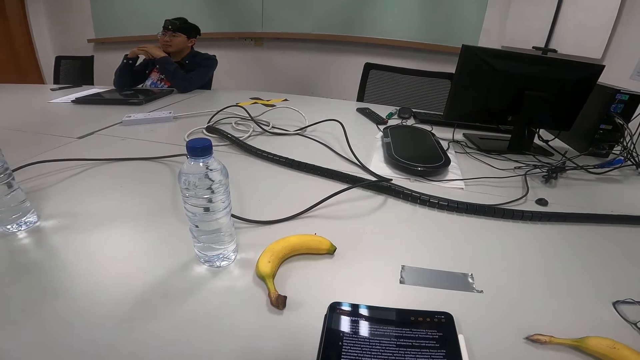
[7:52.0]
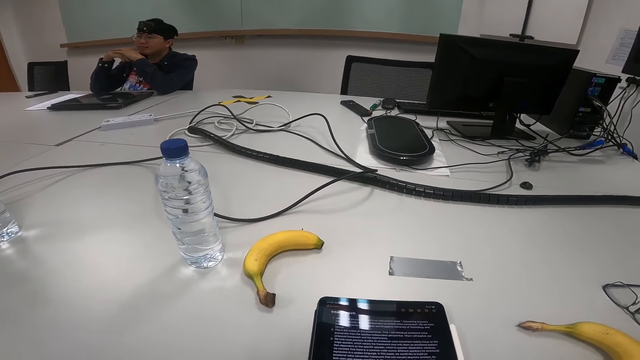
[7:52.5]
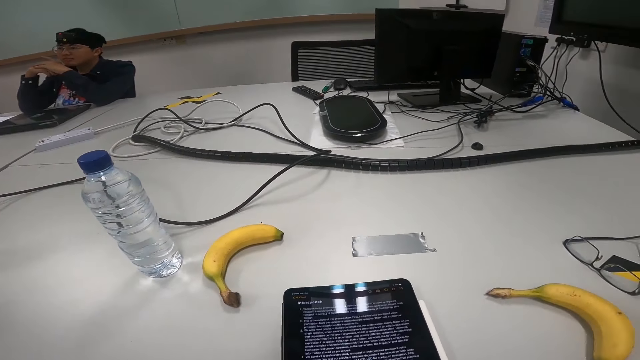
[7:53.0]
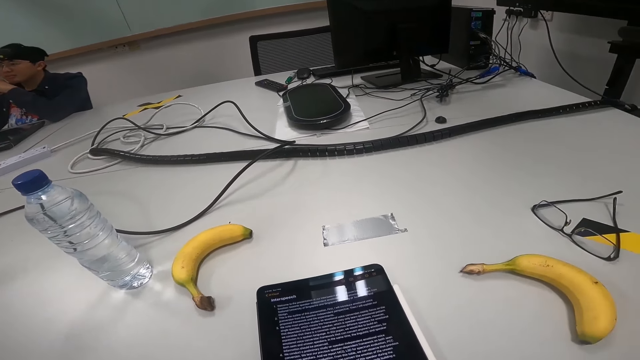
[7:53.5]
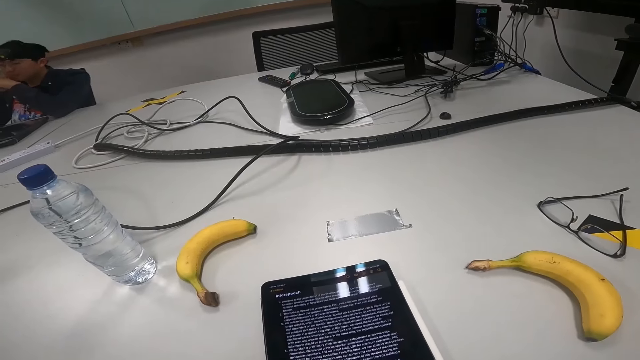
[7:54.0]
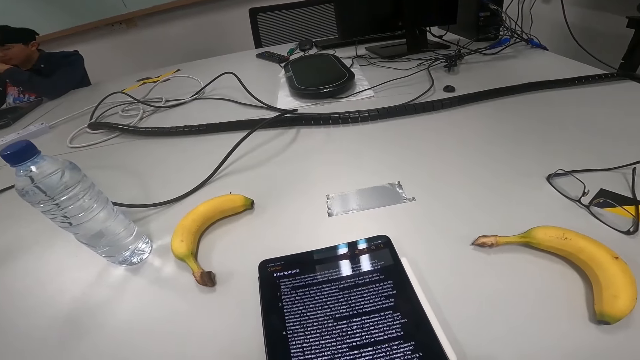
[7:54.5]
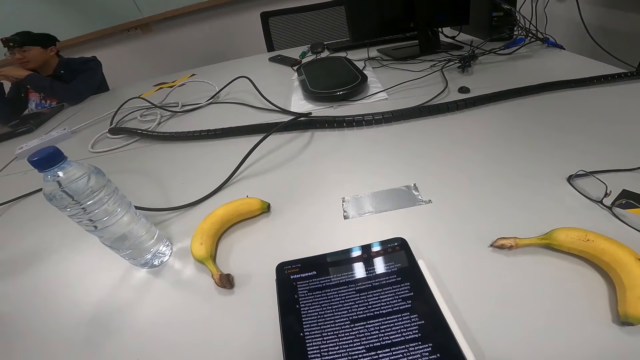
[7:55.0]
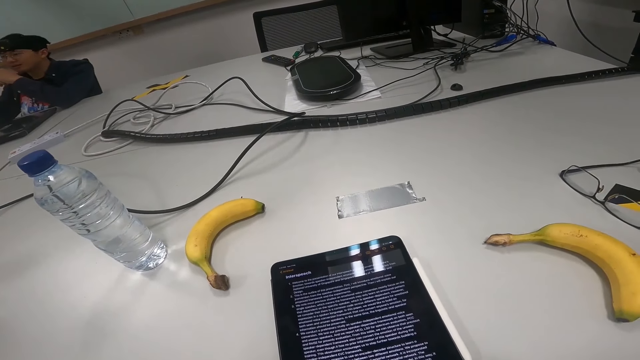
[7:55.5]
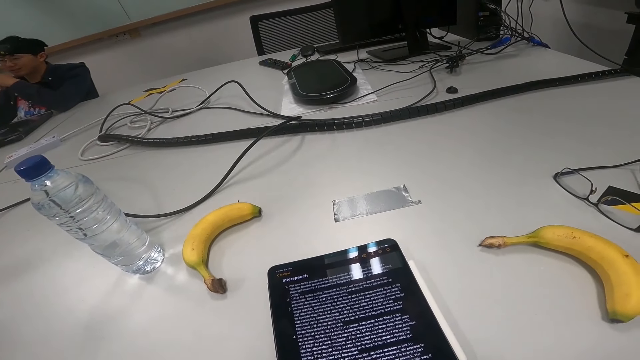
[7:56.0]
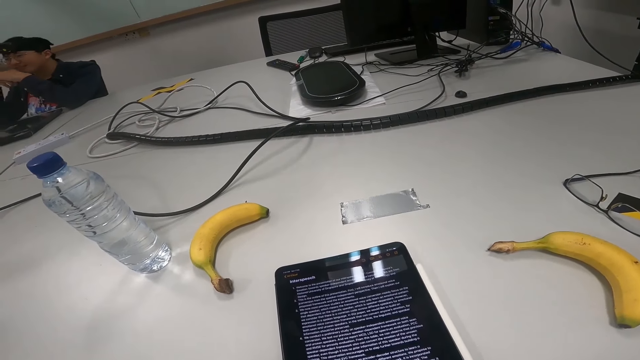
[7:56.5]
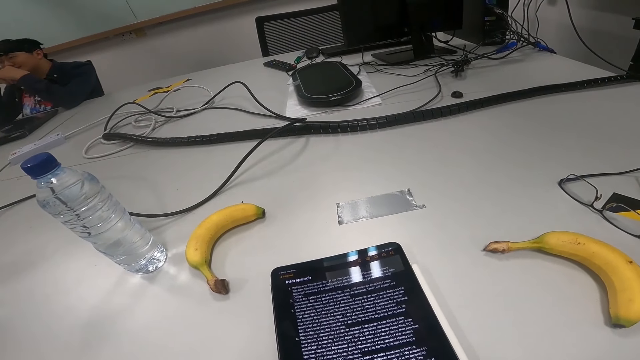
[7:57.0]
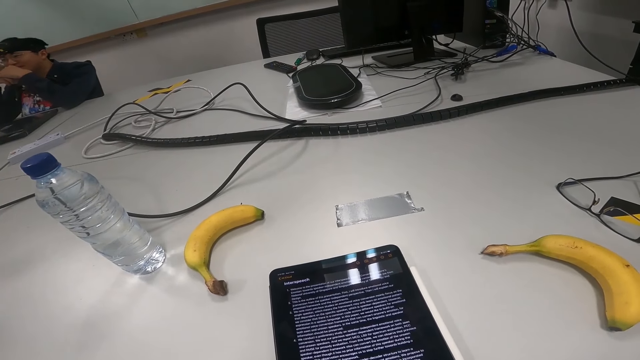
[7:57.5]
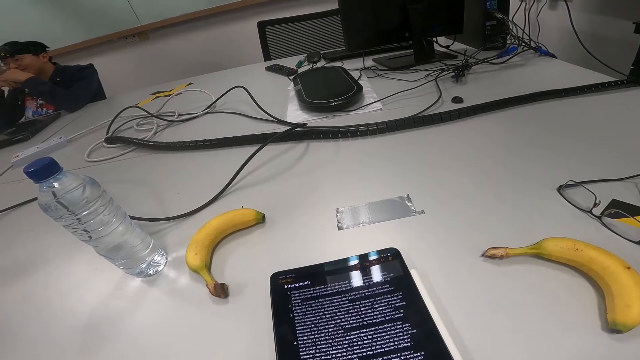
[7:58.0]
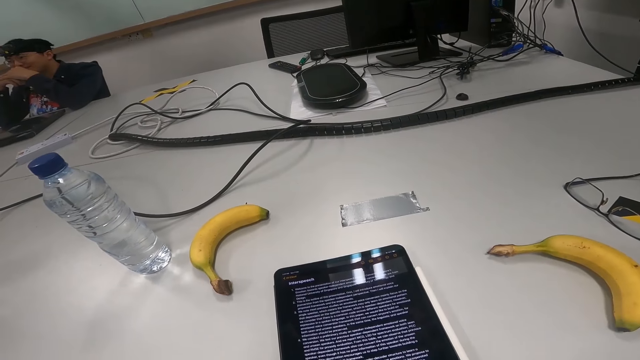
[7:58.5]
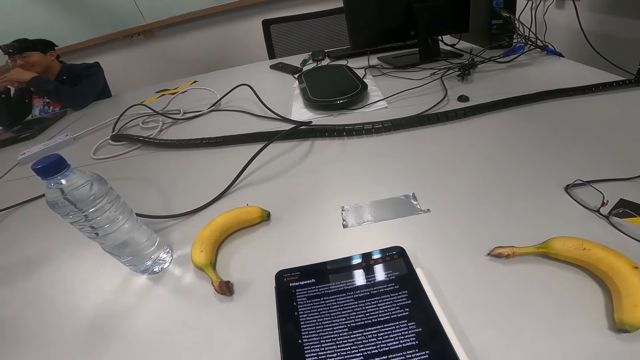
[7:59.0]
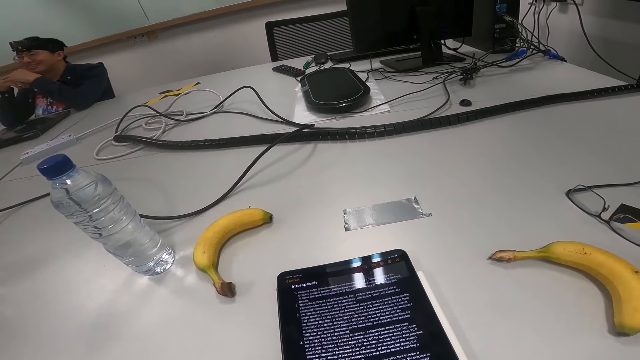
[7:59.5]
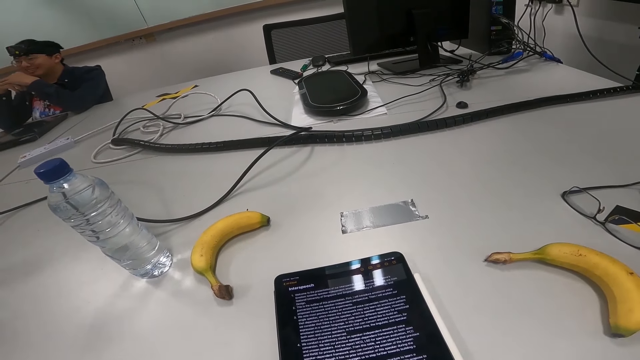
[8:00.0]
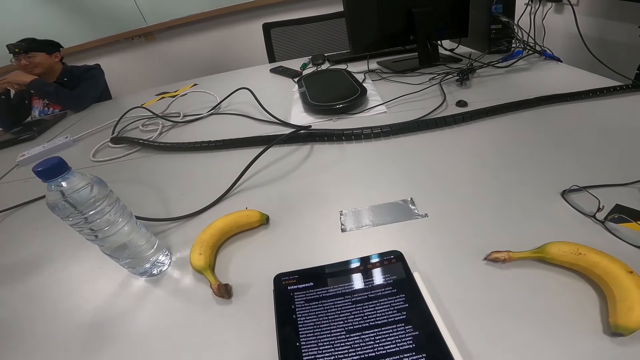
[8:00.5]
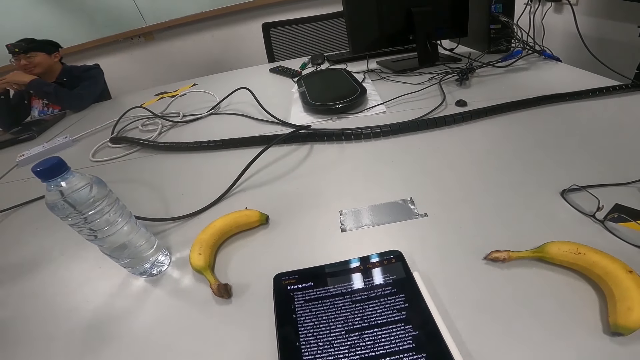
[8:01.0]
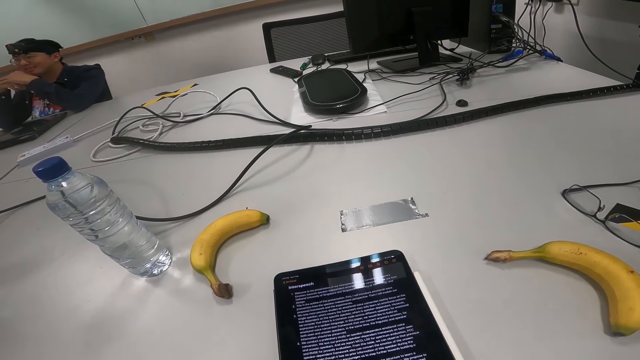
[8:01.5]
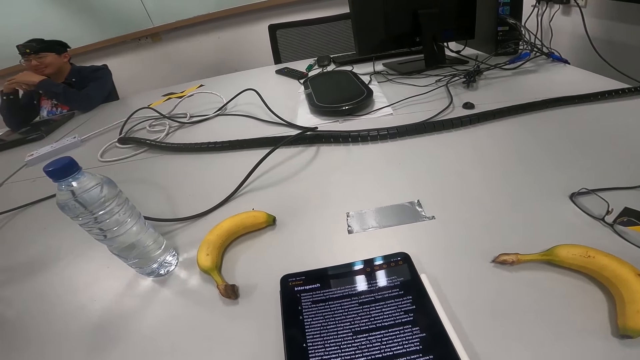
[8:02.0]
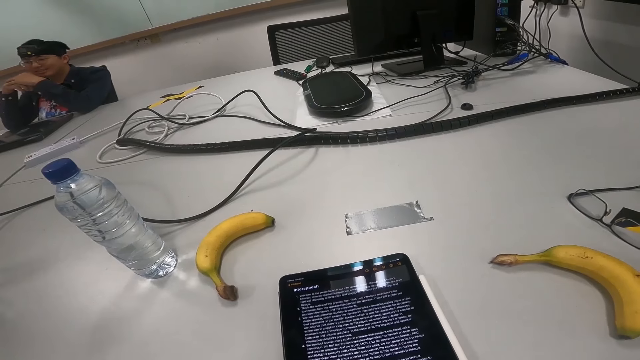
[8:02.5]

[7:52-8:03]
A person touches the face.

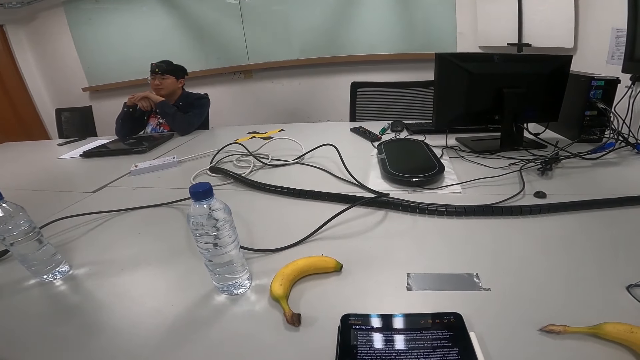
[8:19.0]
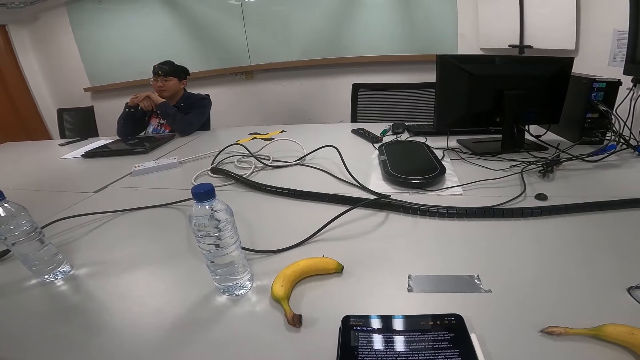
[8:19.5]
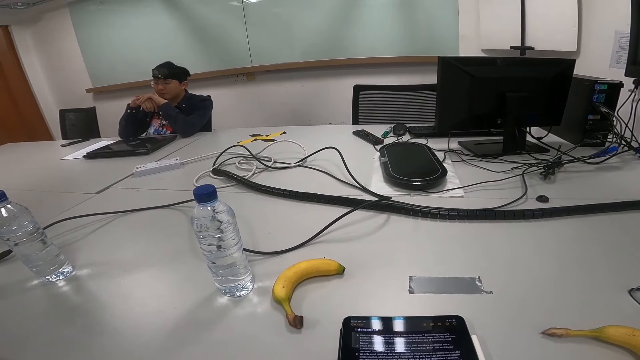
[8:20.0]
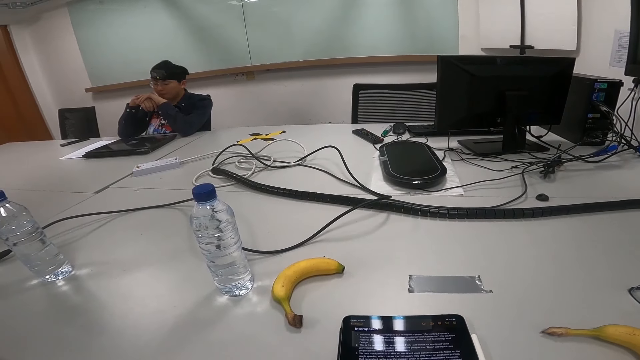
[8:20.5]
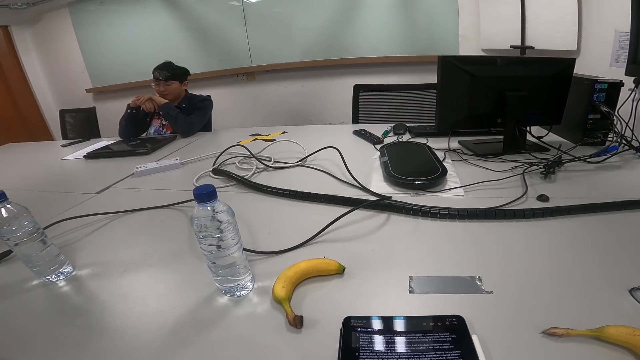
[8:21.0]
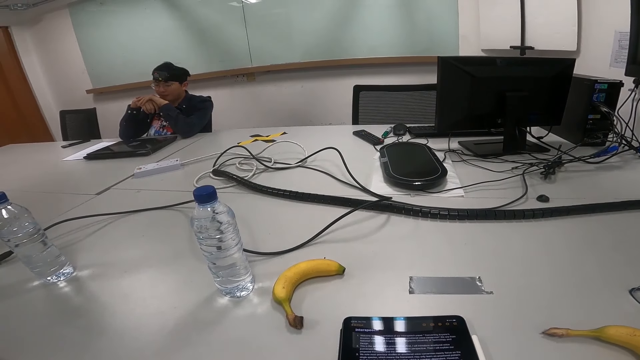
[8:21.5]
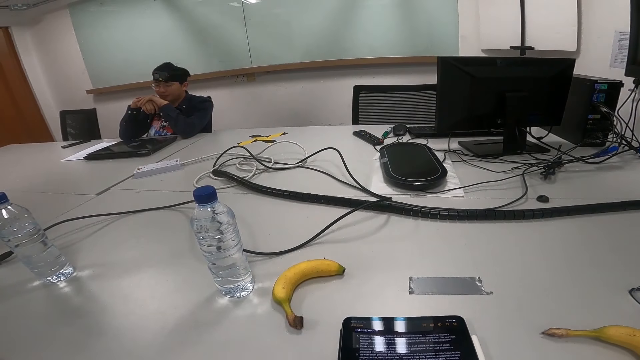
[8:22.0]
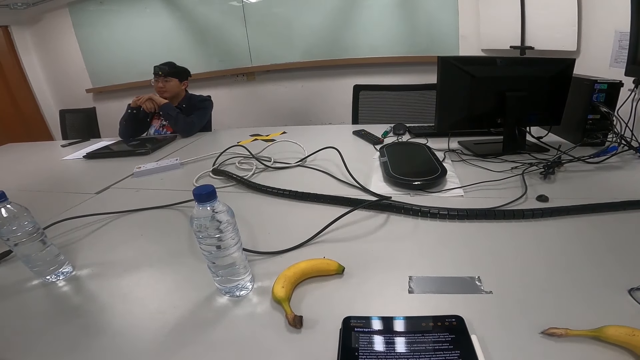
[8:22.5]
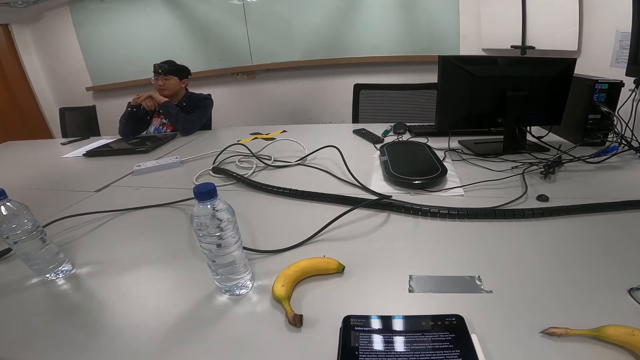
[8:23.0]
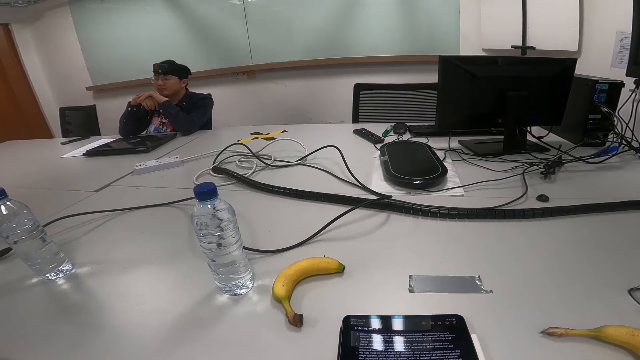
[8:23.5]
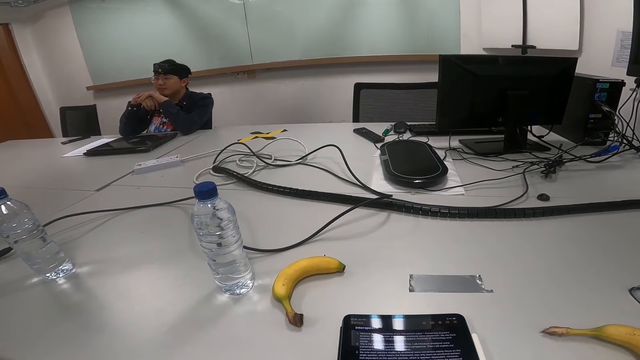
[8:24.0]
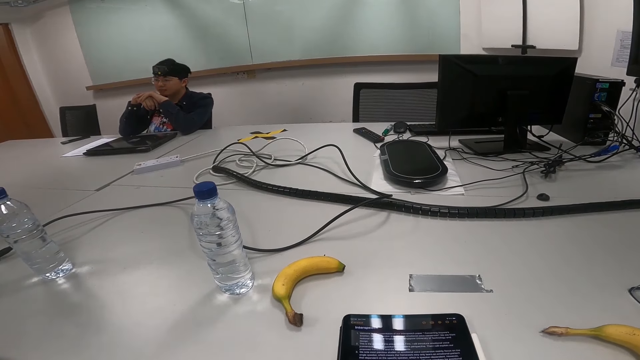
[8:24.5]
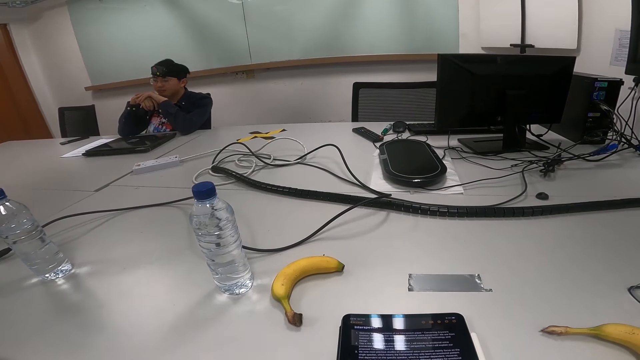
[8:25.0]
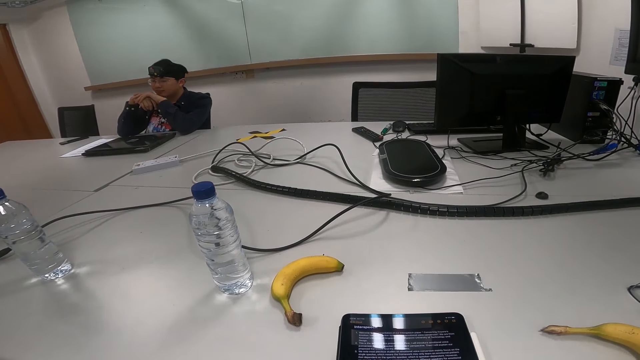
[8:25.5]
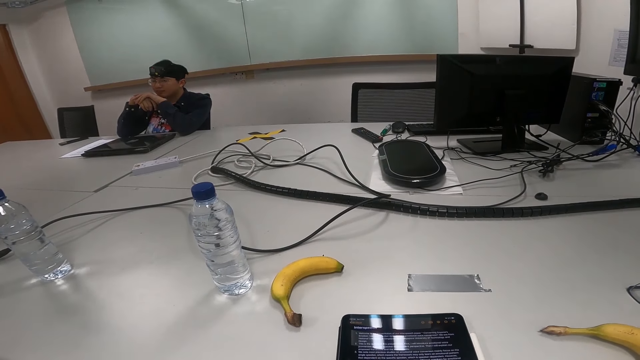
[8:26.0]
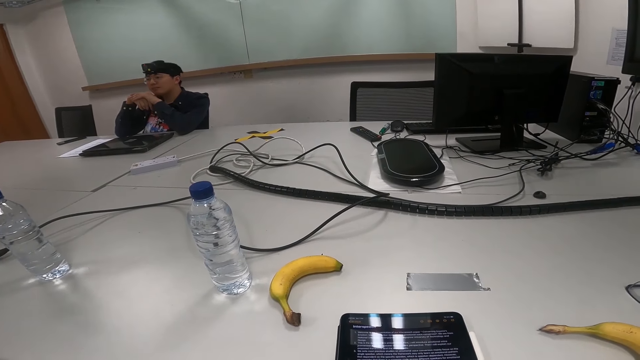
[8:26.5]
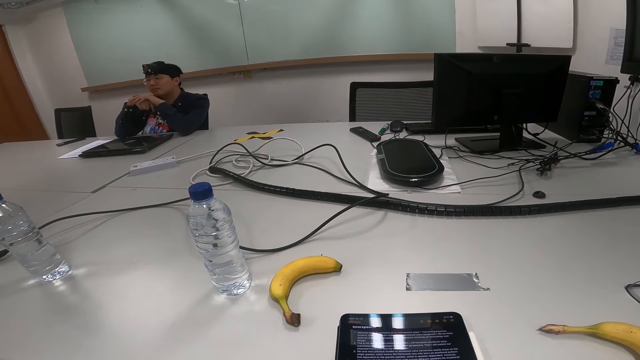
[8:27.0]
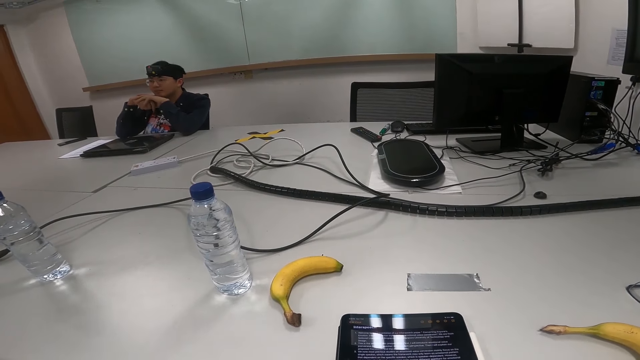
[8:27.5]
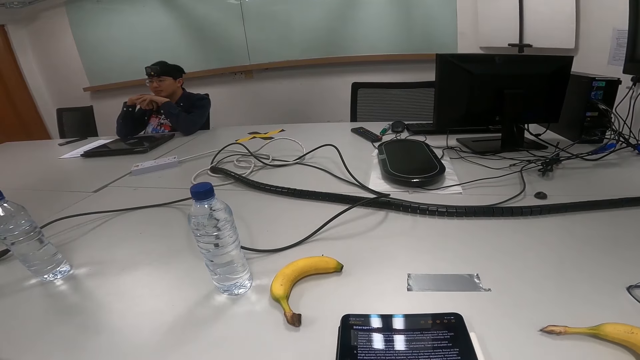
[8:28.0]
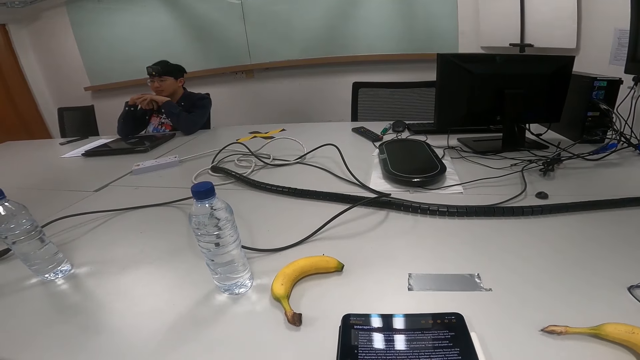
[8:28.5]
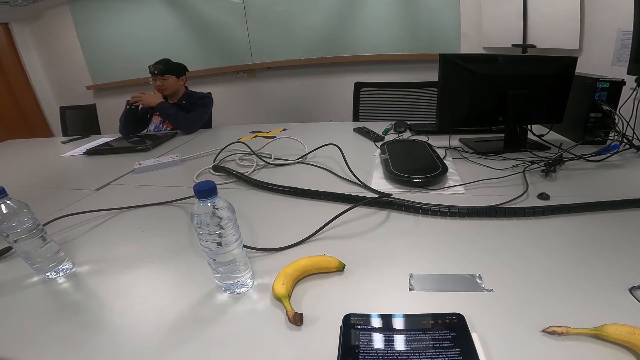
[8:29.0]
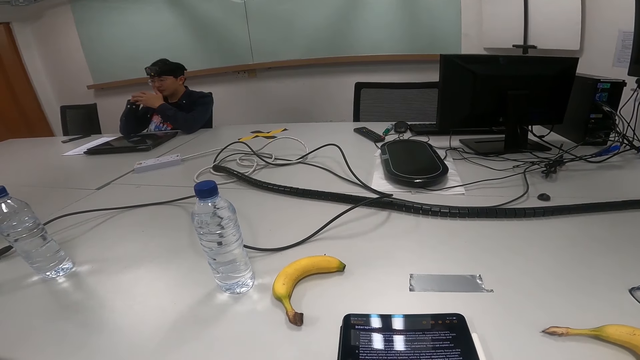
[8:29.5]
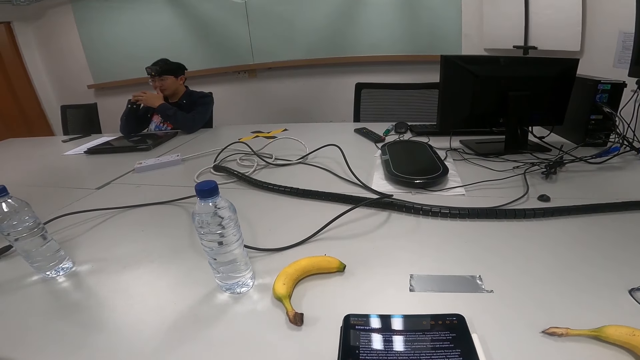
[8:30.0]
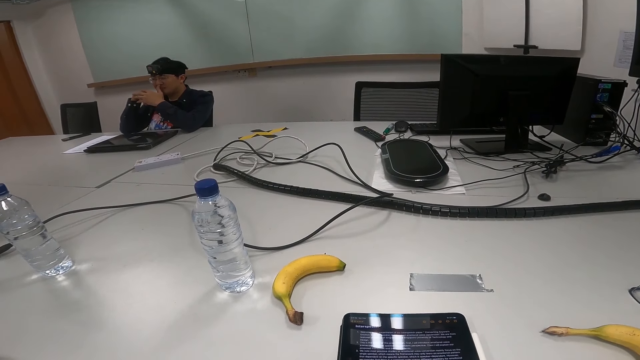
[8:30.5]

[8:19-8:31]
A person nods the head. The person nods the head again.
